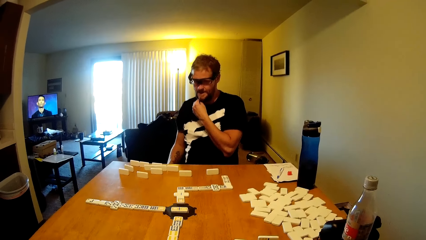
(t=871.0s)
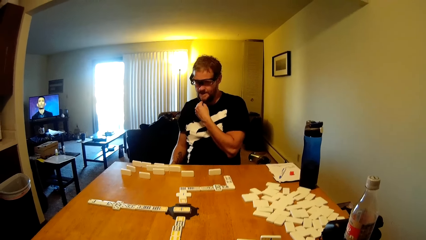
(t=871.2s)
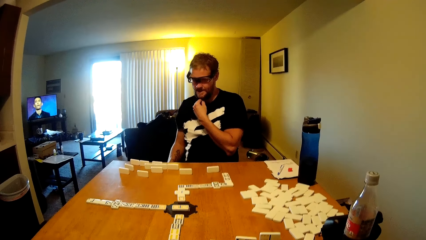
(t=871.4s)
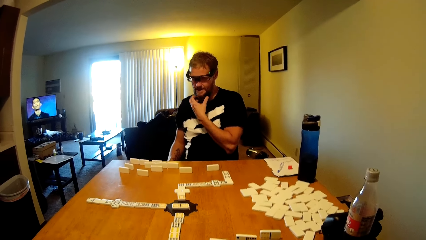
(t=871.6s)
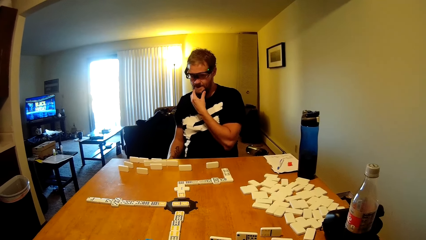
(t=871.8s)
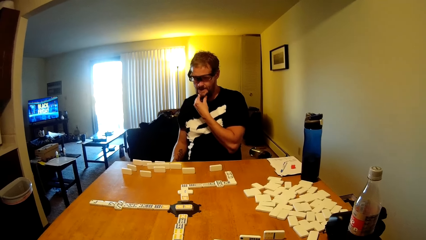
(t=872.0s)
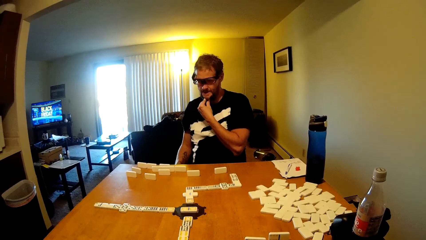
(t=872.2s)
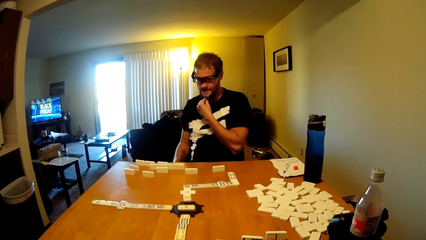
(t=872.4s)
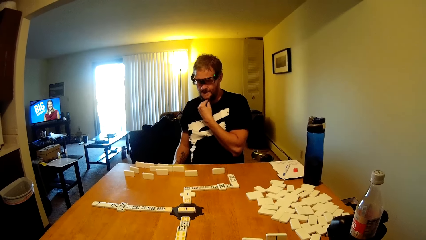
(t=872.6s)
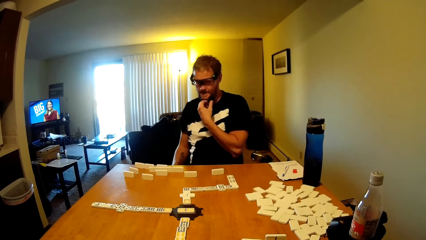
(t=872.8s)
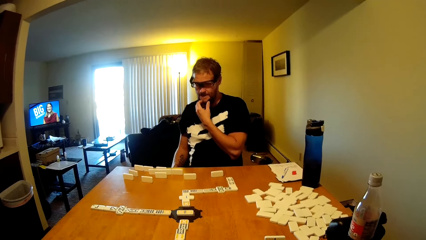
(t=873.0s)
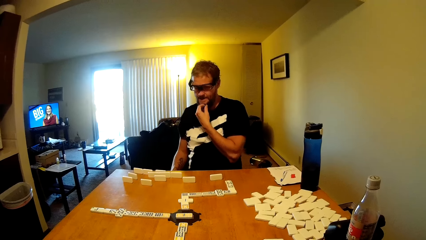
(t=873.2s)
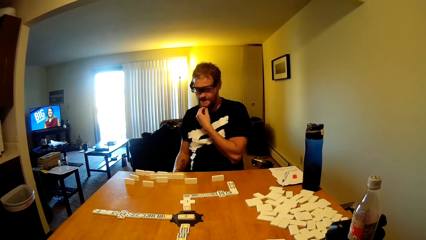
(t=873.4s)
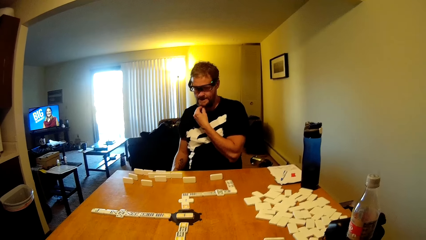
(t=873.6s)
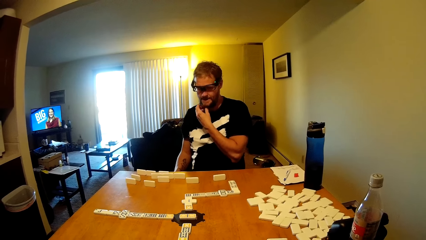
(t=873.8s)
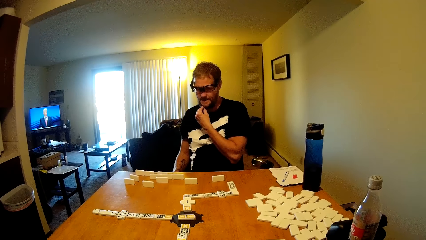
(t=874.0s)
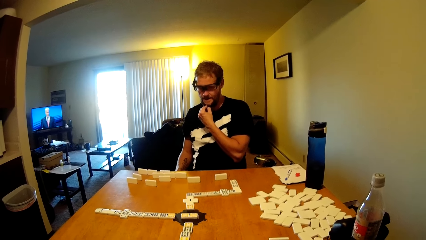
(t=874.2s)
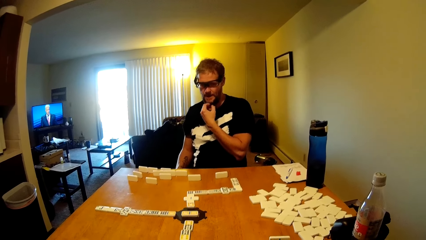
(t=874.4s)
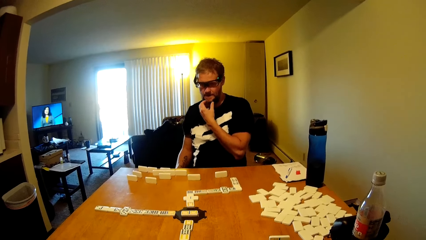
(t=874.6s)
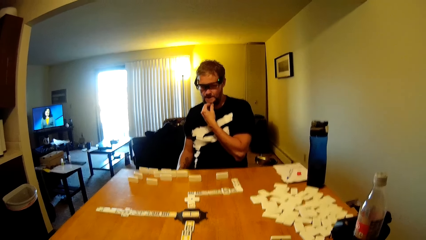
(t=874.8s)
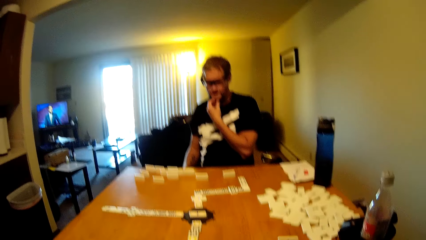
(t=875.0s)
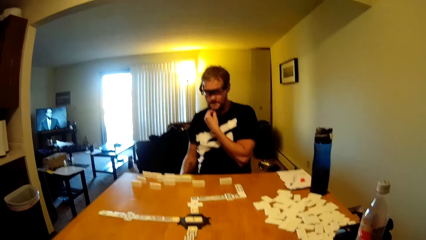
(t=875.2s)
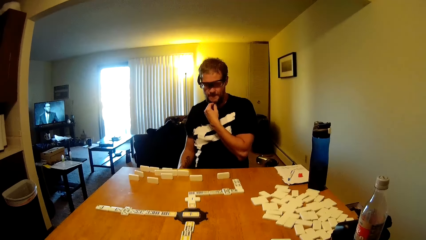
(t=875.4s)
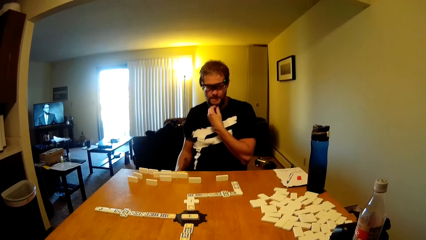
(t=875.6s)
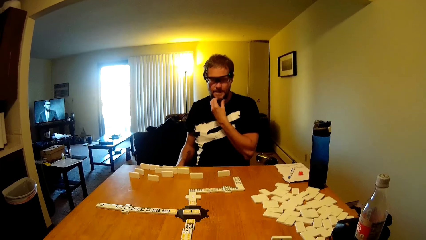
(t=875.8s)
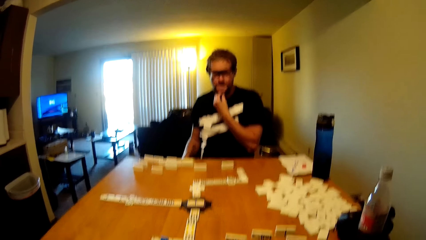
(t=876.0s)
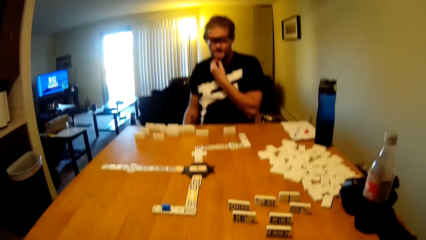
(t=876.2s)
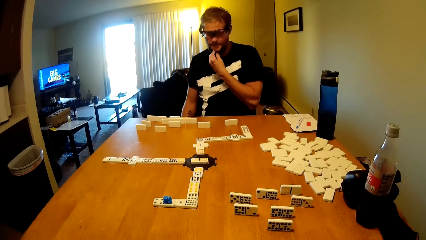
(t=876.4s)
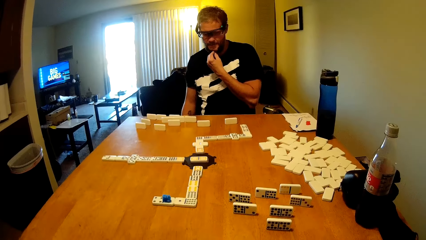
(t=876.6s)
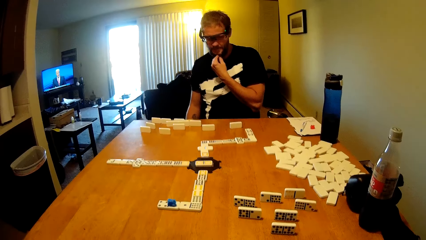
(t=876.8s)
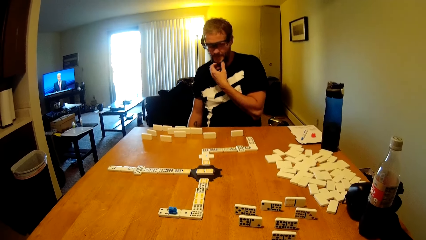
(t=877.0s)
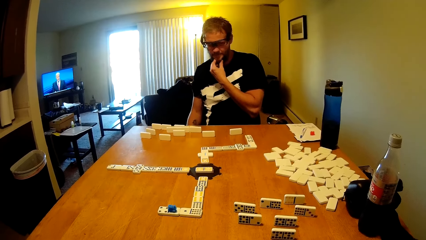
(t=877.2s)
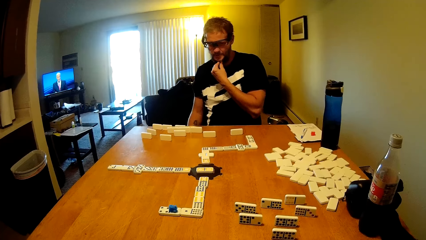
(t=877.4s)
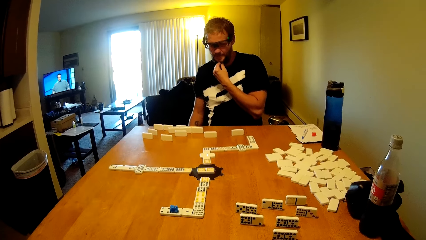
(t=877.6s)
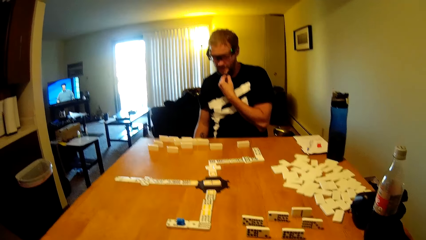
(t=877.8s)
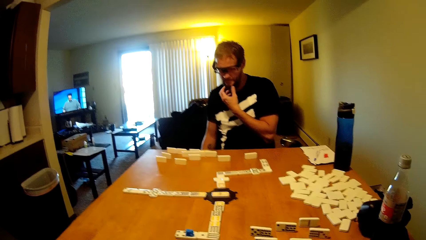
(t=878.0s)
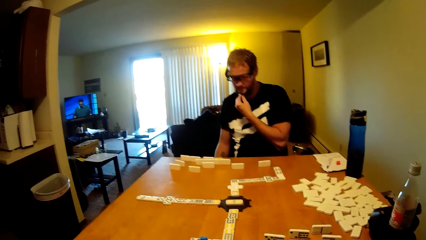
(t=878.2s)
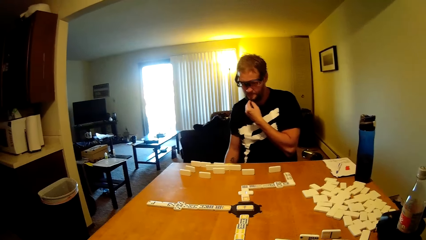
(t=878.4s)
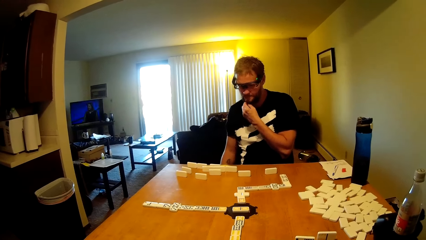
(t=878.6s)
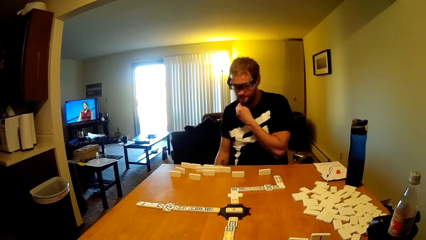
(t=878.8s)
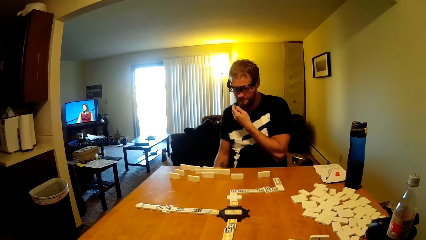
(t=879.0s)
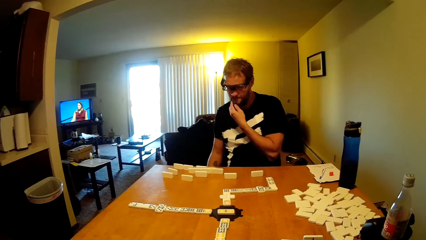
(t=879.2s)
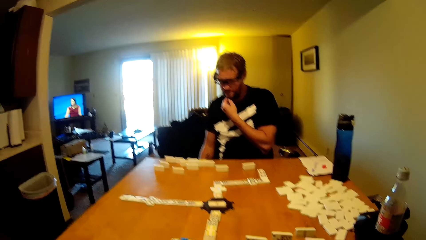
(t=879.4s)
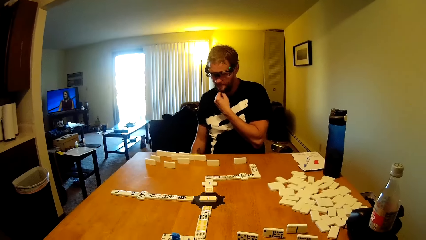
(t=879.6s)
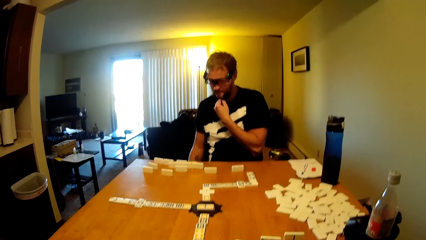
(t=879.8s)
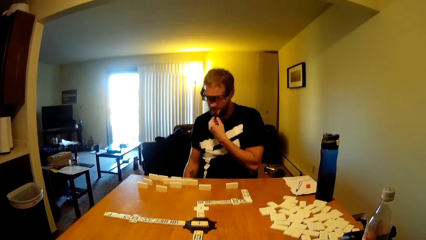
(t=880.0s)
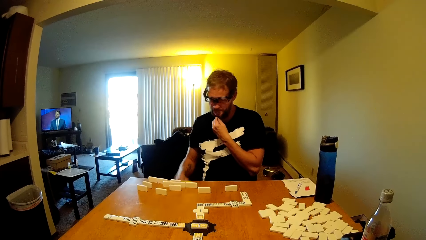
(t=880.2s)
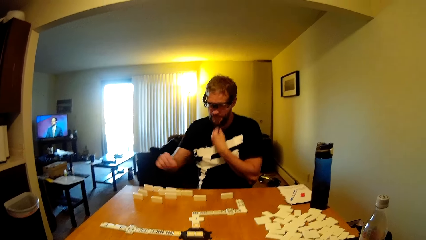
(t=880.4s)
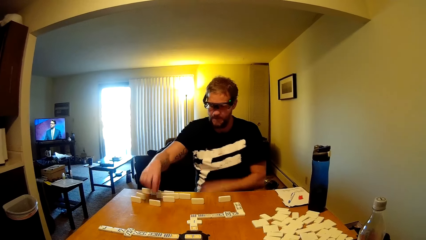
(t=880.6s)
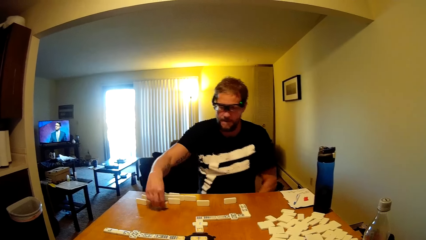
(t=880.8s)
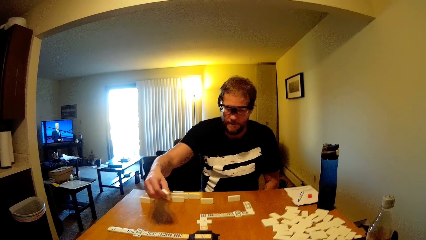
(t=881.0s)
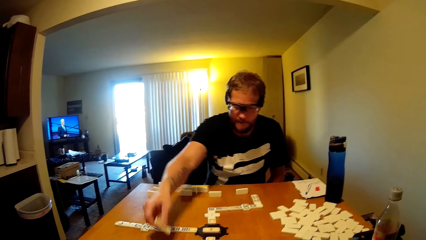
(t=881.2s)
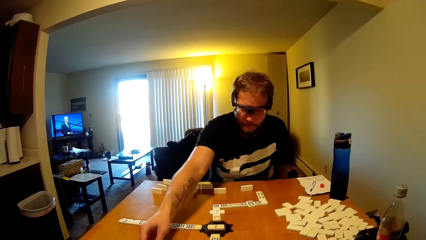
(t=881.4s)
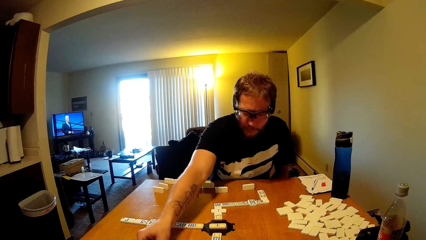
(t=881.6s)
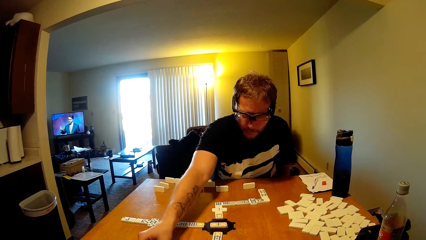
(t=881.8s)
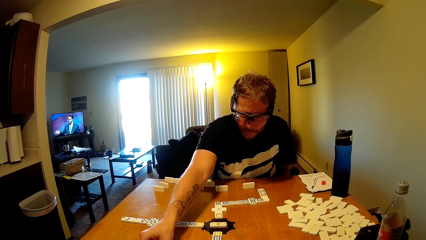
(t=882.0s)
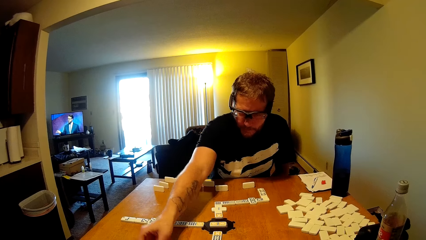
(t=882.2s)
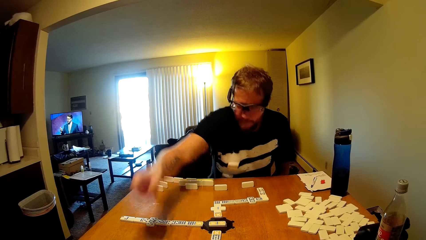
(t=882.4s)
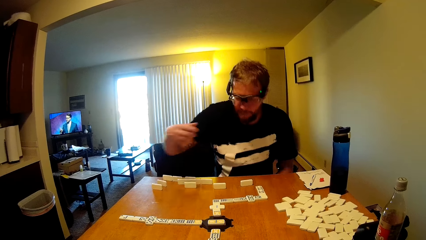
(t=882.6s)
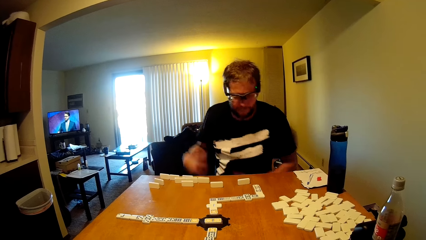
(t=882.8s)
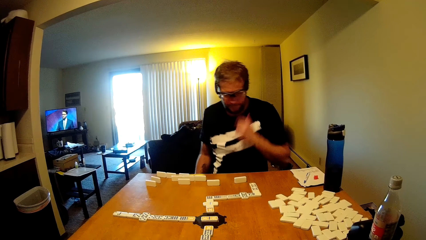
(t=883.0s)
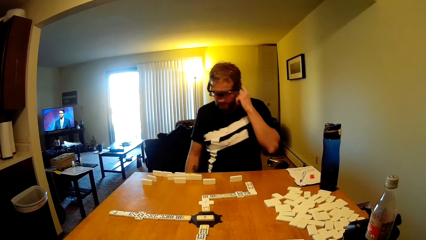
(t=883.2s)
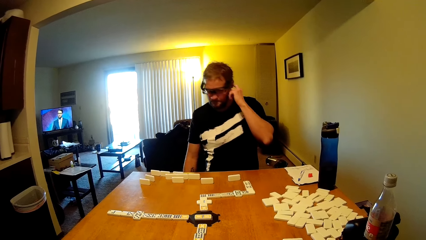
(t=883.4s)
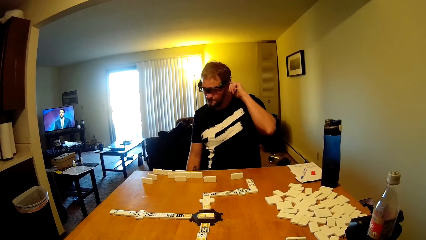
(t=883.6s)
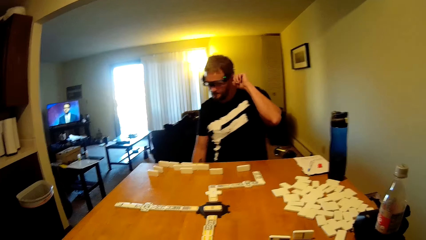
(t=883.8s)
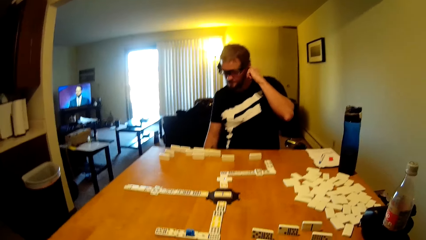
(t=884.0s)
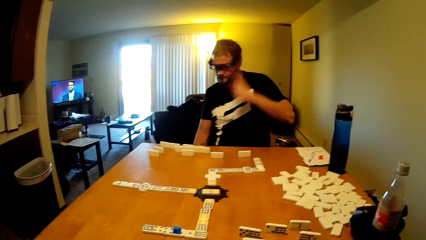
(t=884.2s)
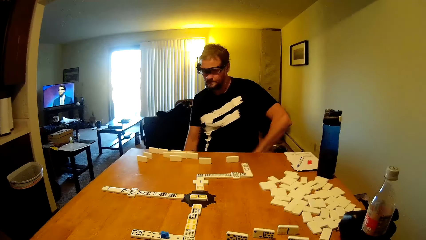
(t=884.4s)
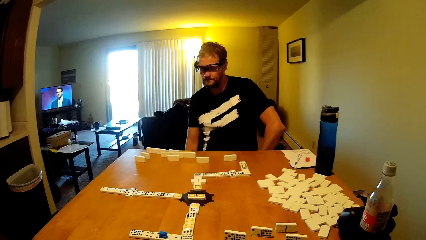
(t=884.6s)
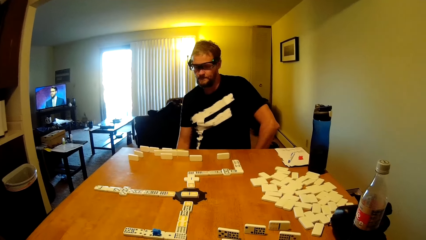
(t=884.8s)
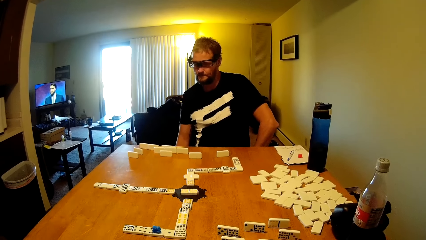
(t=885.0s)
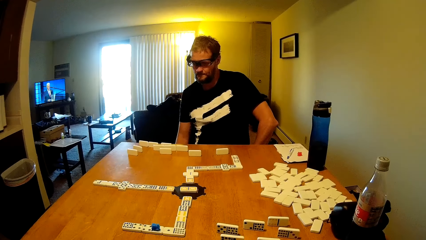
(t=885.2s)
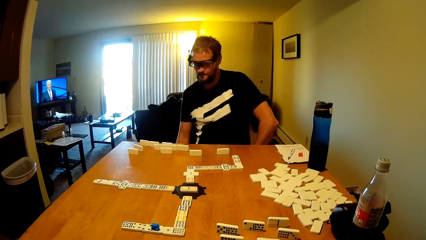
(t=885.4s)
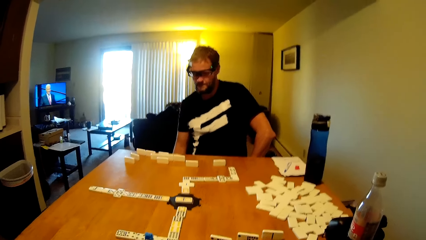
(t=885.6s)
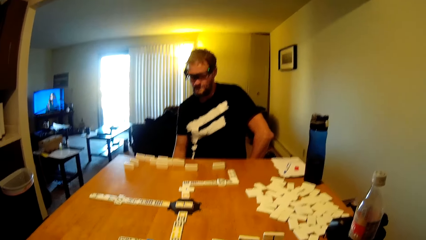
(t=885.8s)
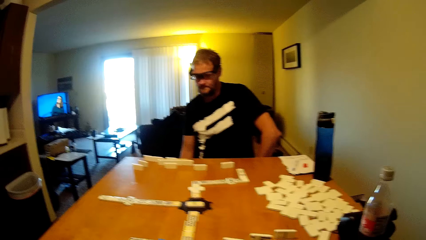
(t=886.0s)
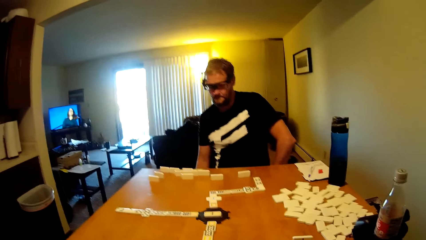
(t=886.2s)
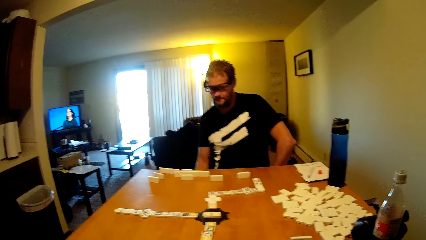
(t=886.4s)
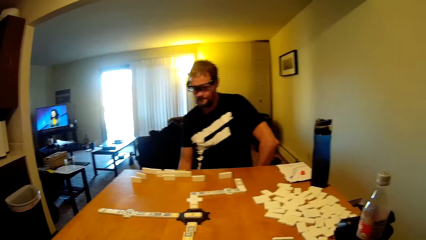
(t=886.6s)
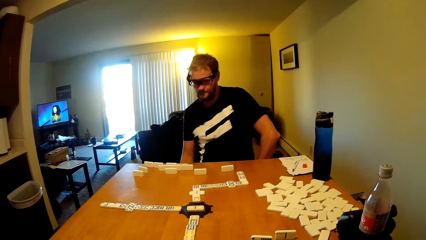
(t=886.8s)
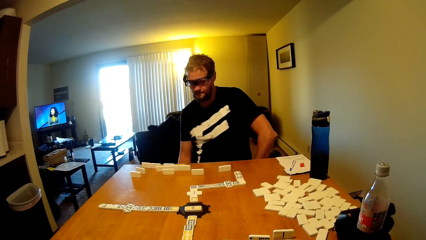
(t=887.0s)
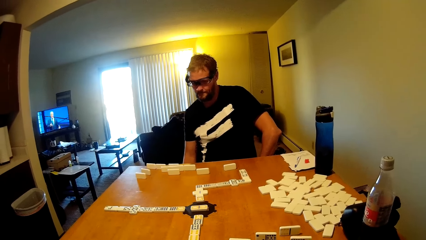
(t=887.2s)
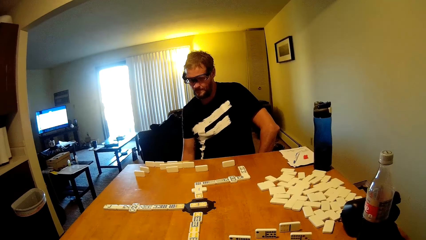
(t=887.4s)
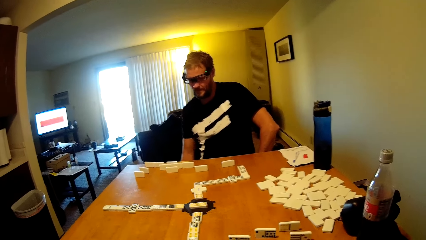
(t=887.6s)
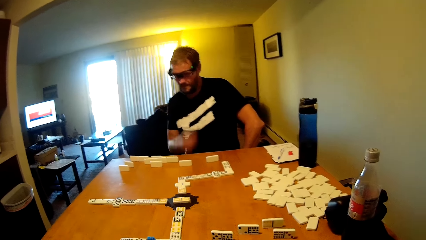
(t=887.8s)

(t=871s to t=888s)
A man plays the dominoes game and puts the dominoes card down. The man lifts up the hand and touches his ear.
